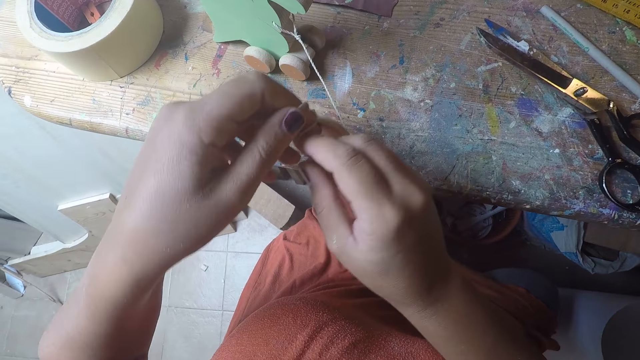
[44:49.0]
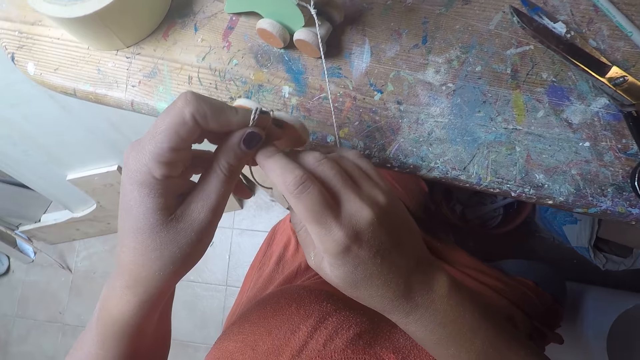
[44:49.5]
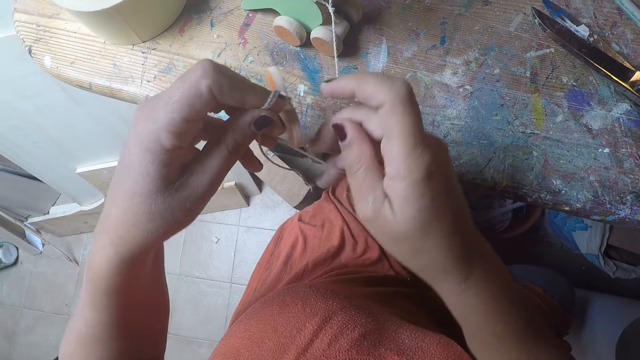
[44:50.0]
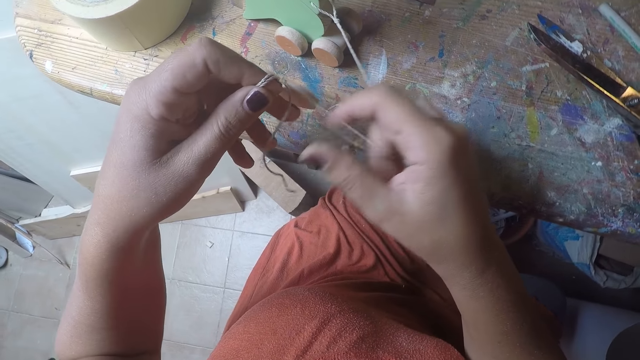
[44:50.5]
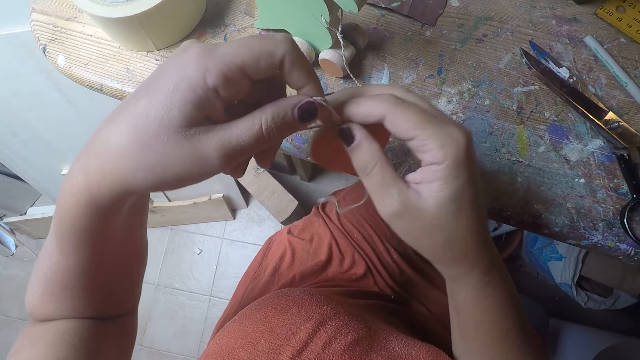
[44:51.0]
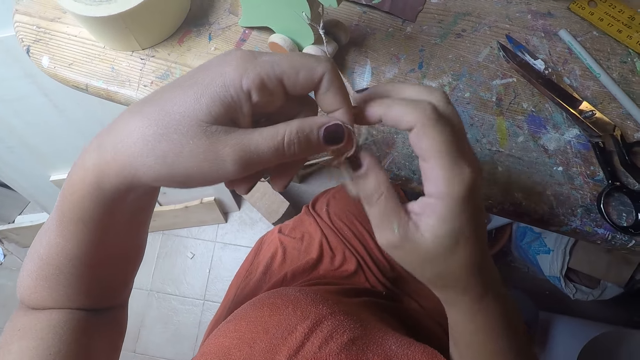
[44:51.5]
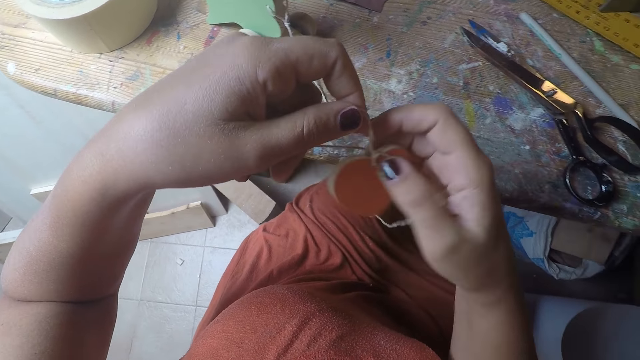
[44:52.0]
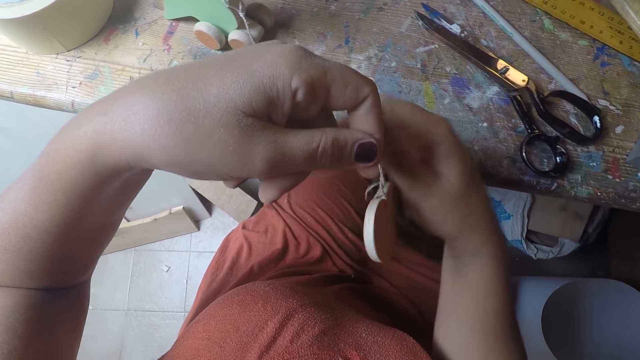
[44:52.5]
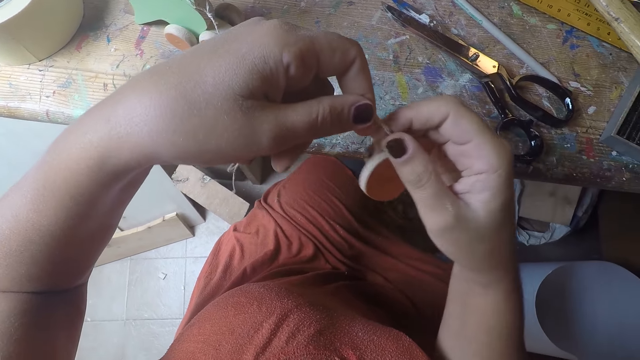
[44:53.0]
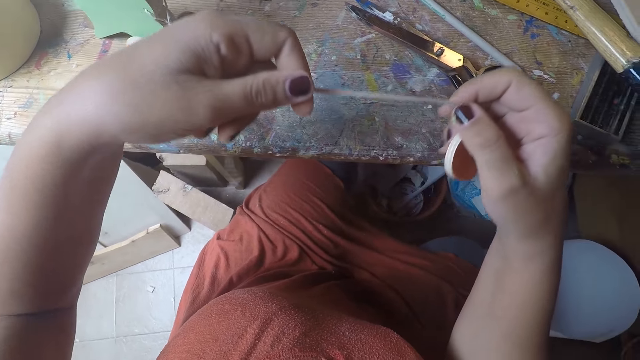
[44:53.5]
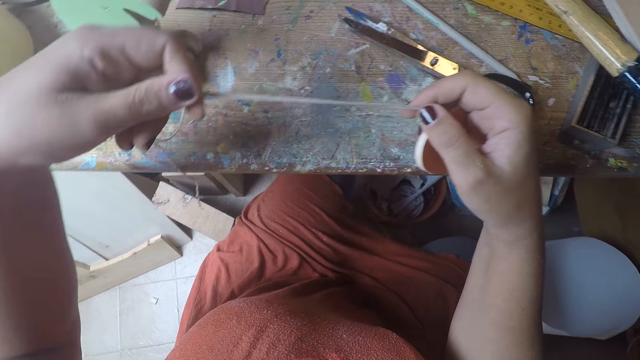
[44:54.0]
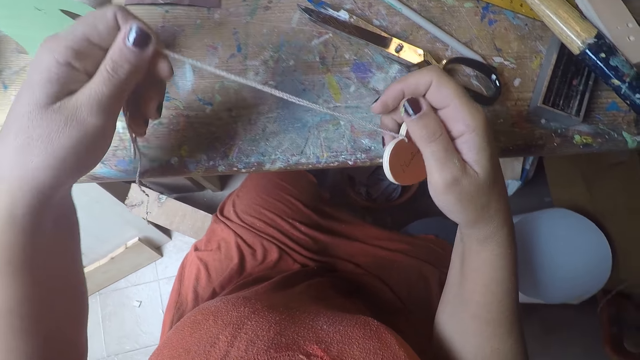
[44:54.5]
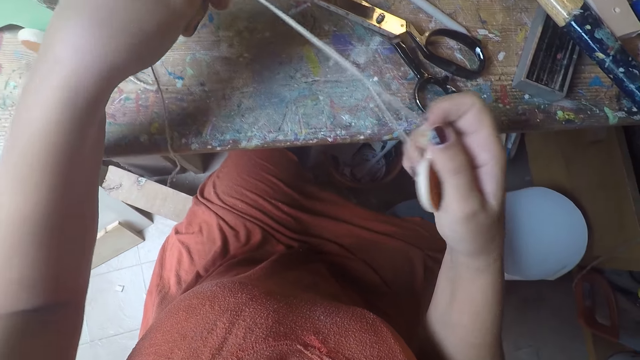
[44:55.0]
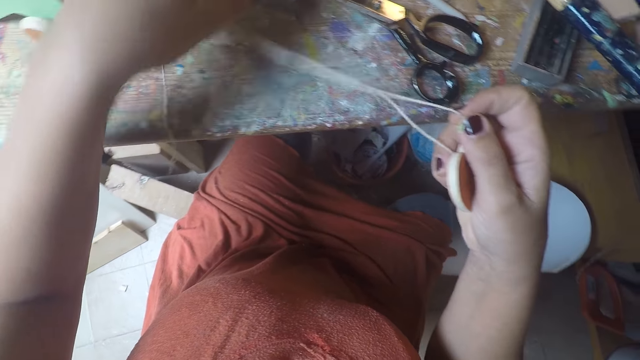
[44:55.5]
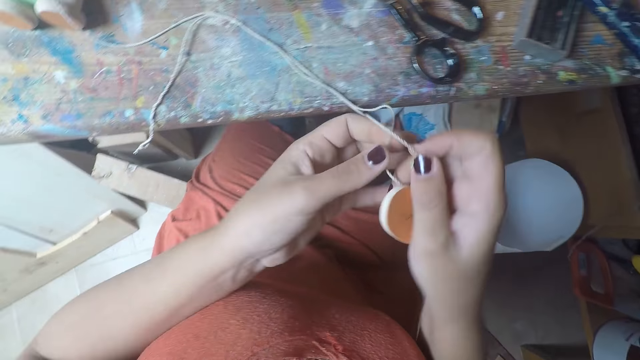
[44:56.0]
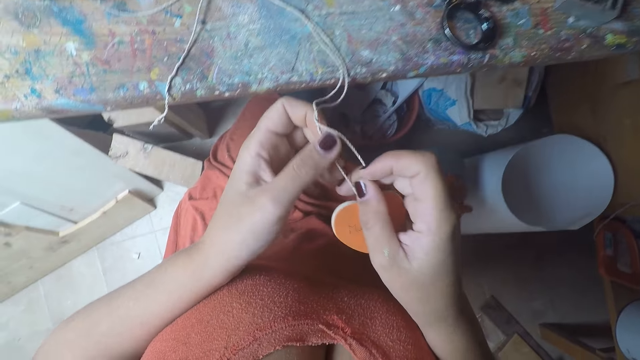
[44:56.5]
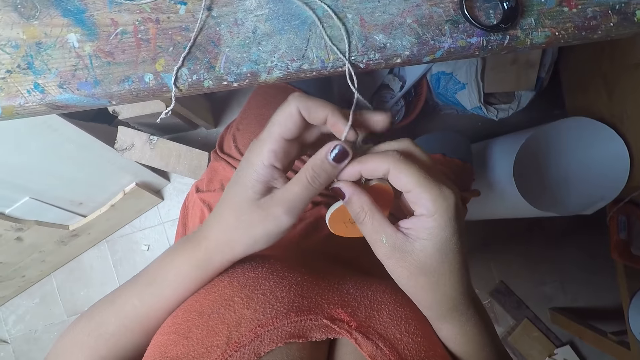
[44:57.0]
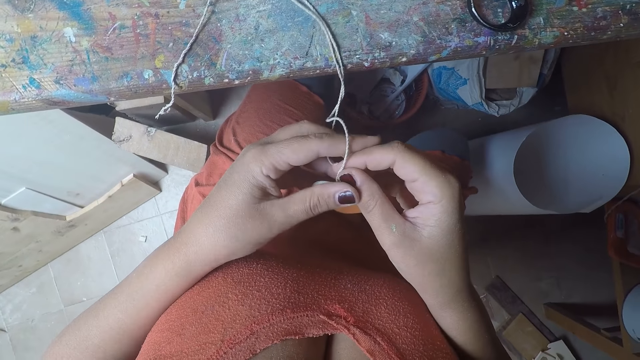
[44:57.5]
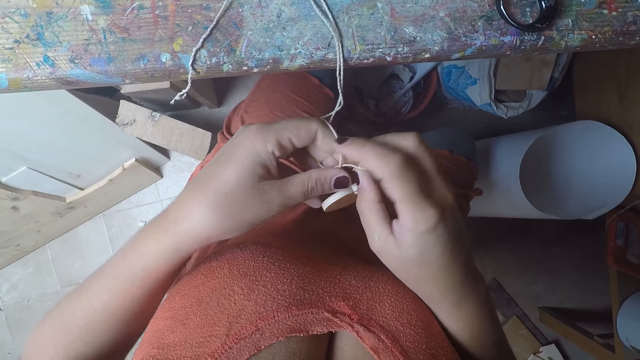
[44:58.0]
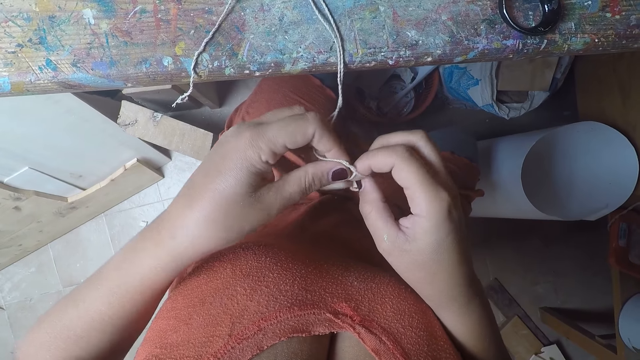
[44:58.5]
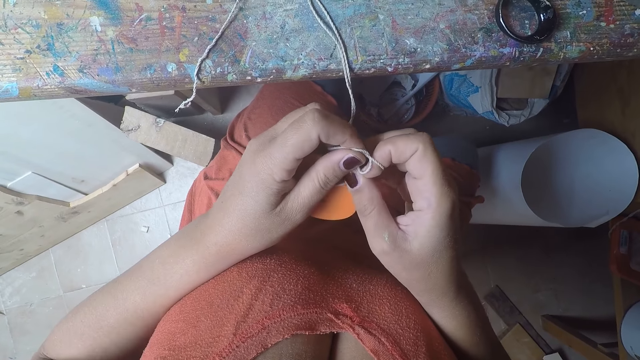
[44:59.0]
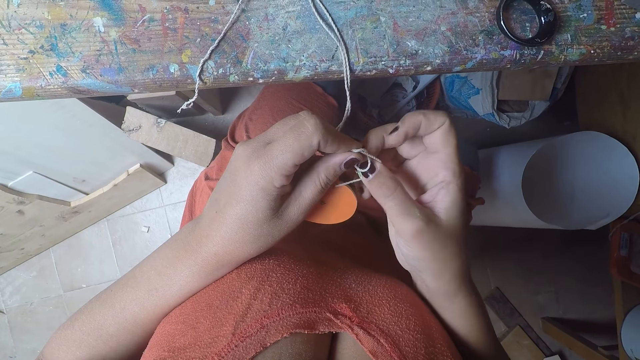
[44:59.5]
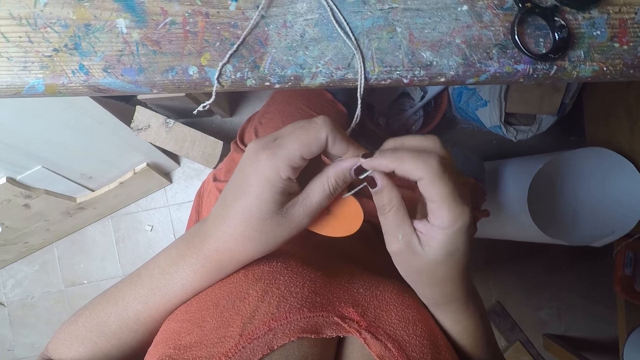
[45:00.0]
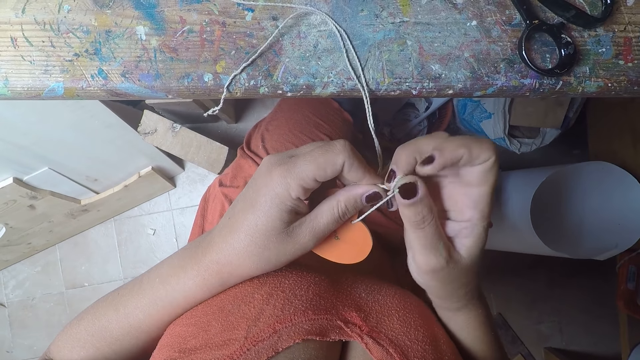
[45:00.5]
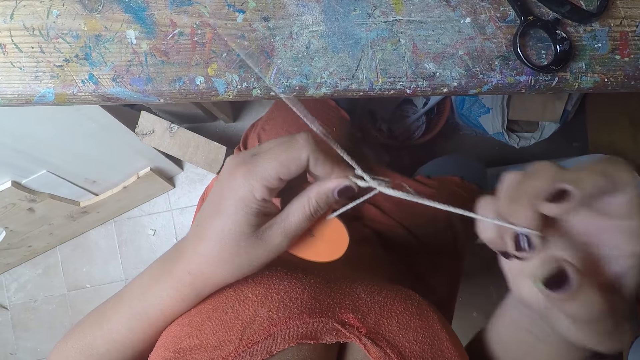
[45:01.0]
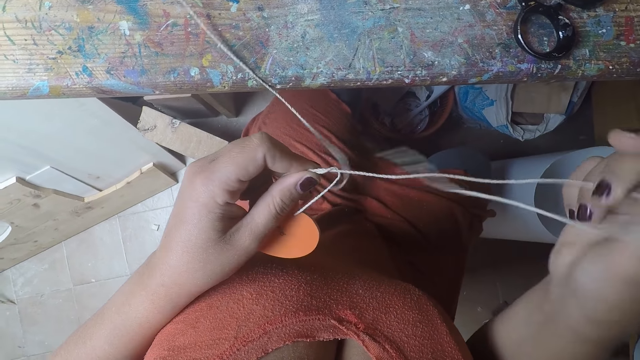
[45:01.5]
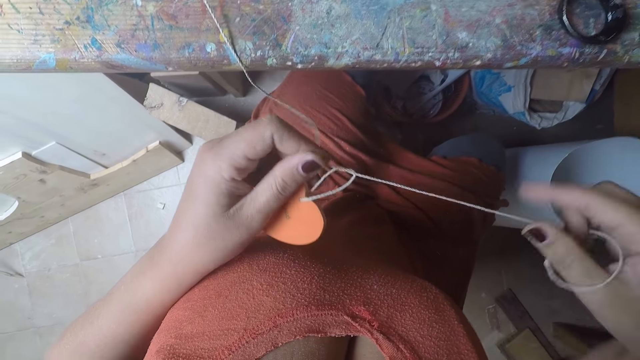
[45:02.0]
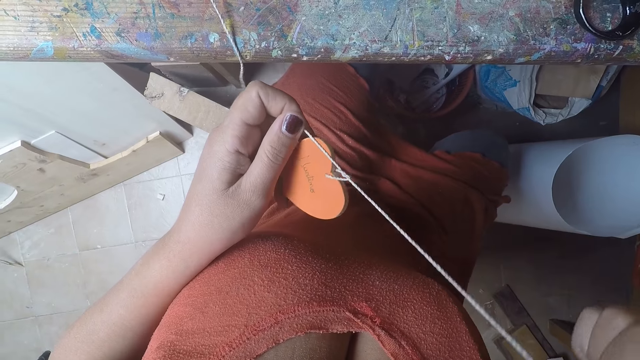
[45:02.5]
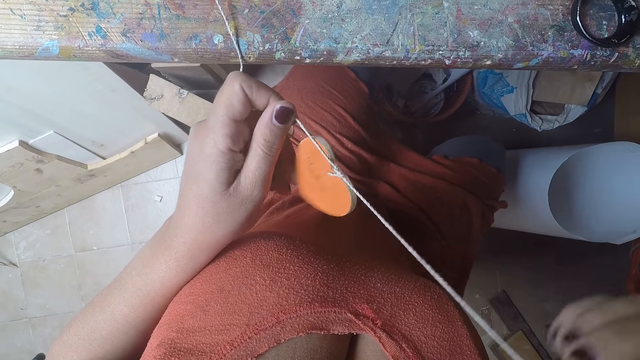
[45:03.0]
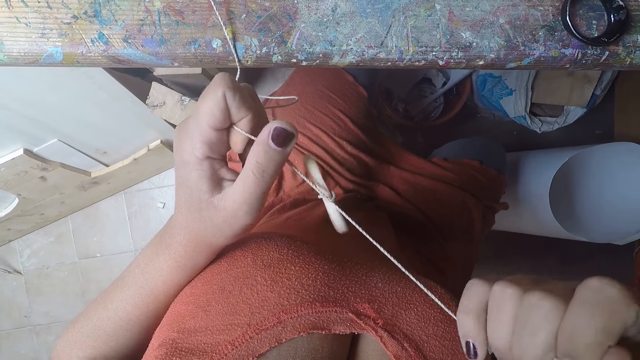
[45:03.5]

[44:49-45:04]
The camera wearer loosens the twine strings. They straighten a thread. They tie the twine strings together. They straighten the thread.

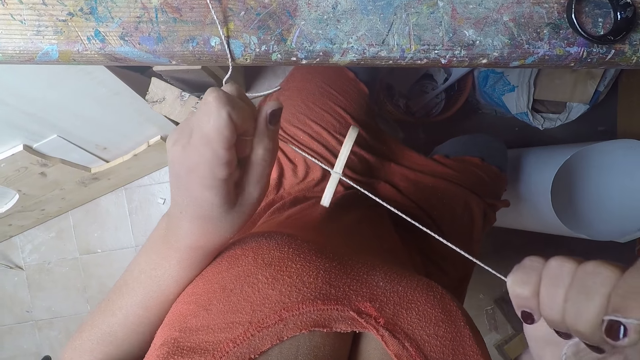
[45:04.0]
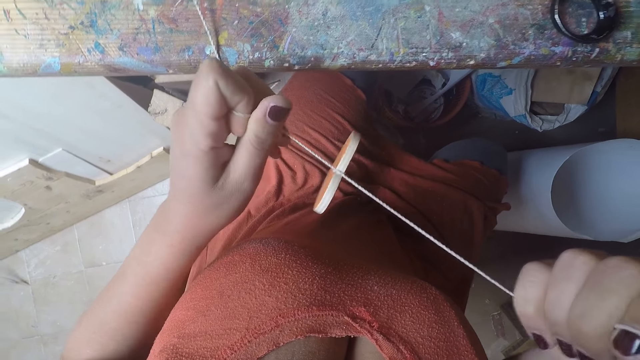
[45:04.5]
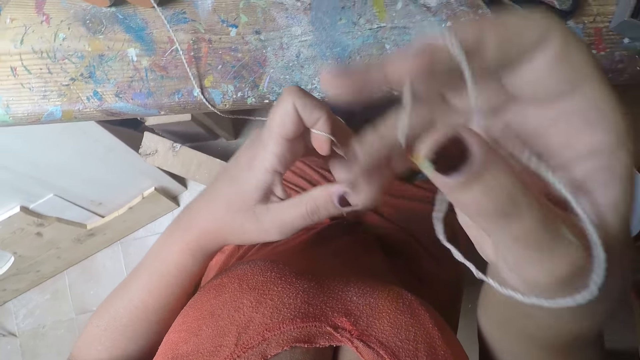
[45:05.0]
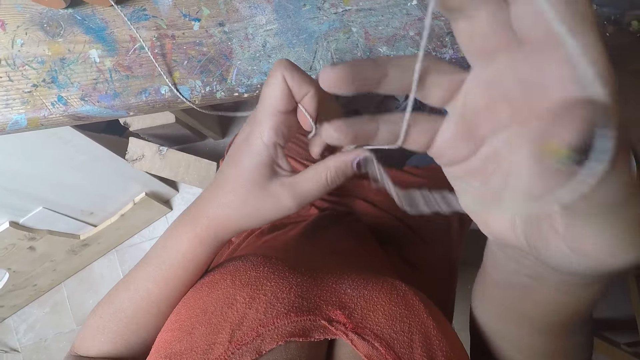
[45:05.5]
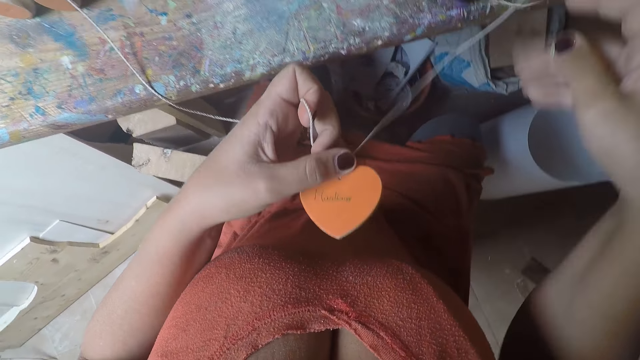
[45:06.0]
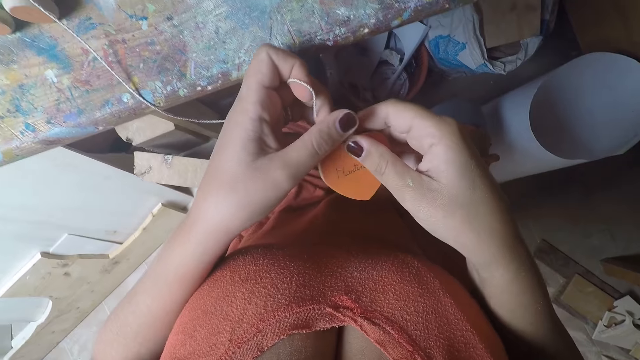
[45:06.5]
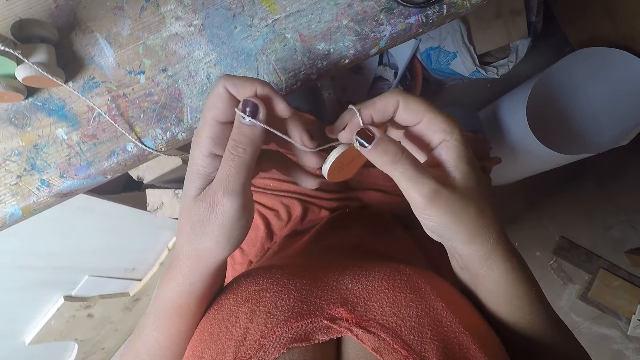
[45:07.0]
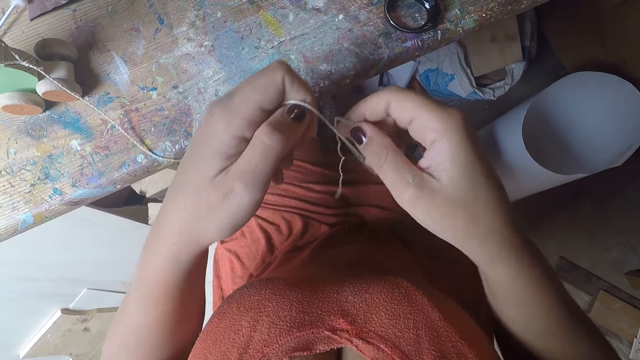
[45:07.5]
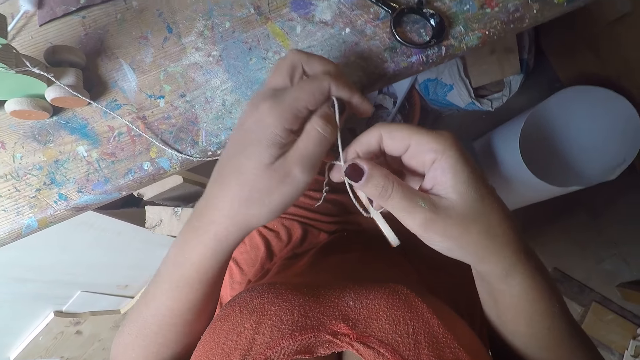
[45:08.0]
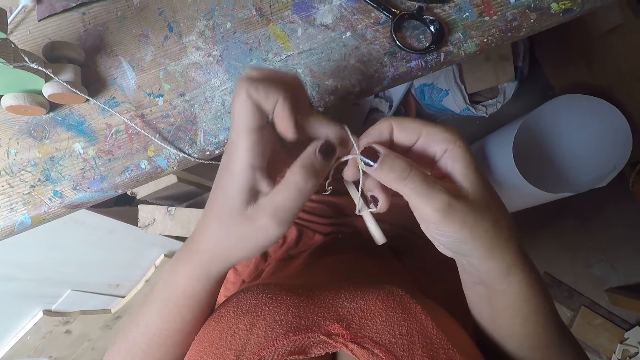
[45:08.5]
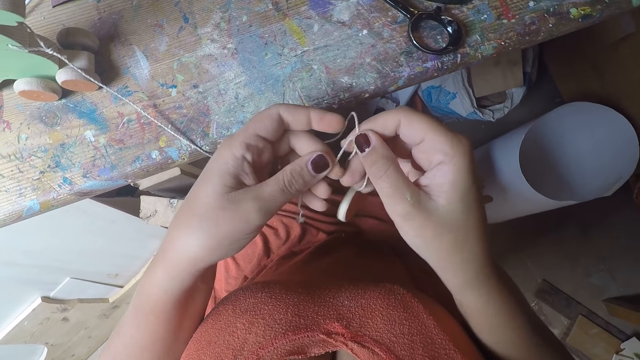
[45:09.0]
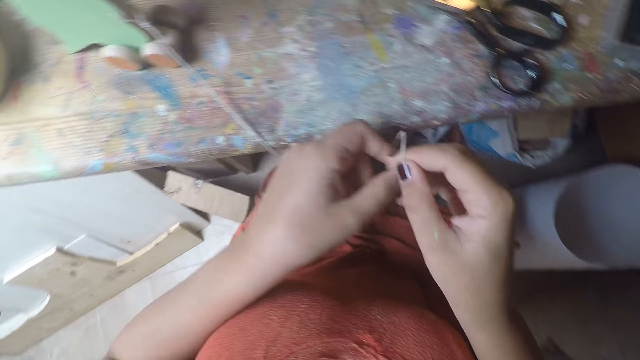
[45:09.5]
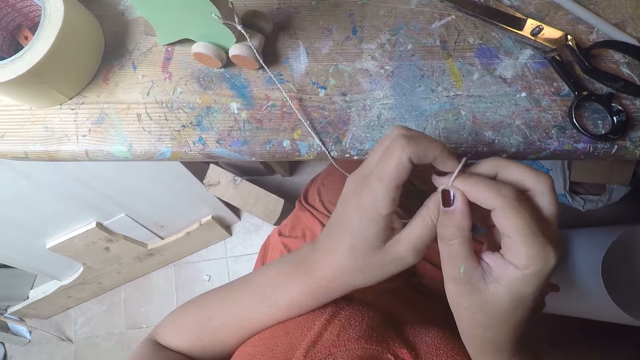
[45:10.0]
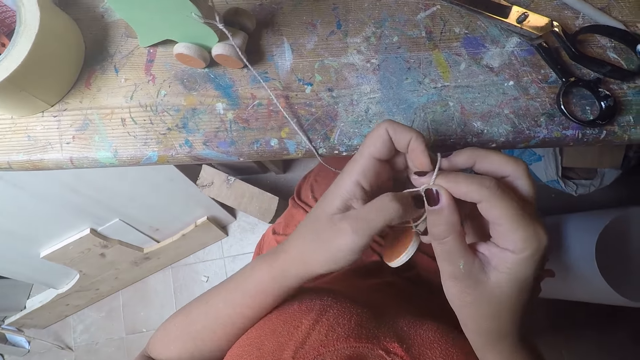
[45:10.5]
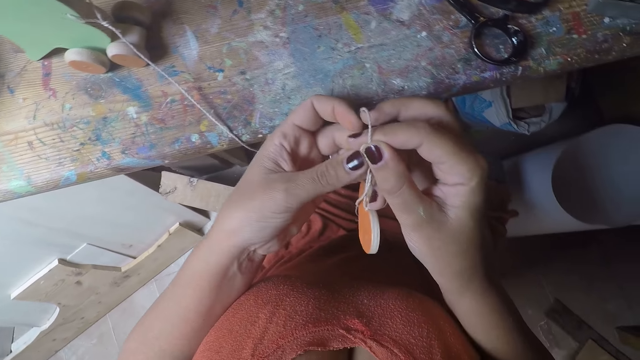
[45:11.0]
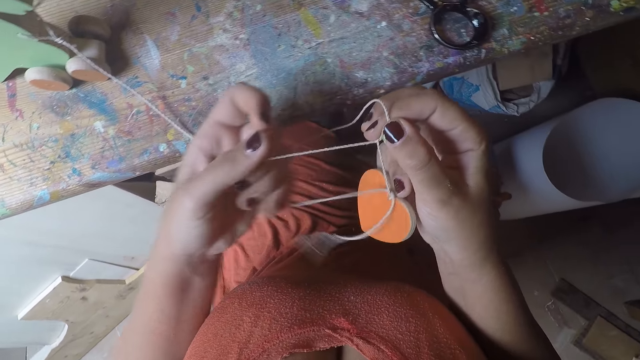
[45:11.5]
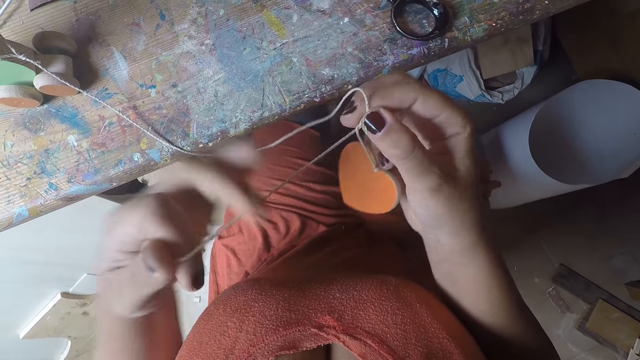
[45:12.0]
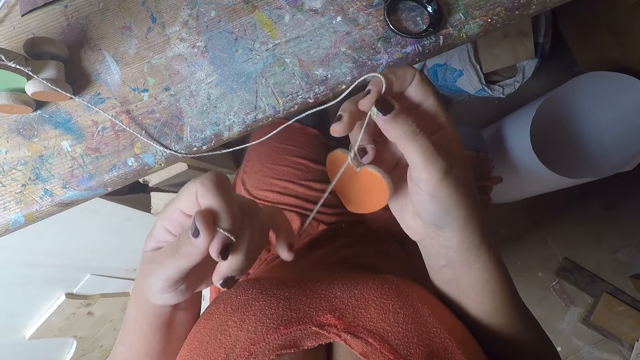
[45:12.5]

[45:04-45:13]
The camera wearer ties a knot on a thread. They straighten the thread.
